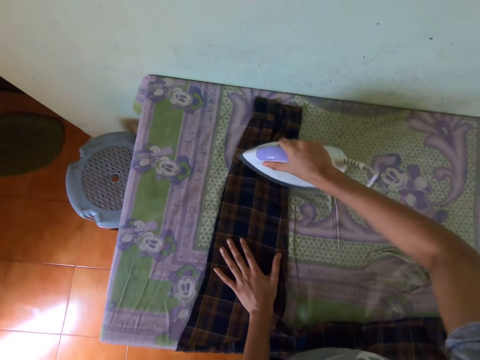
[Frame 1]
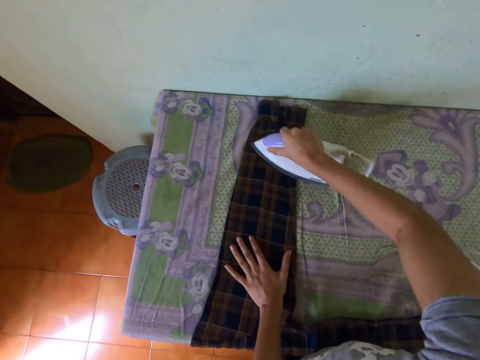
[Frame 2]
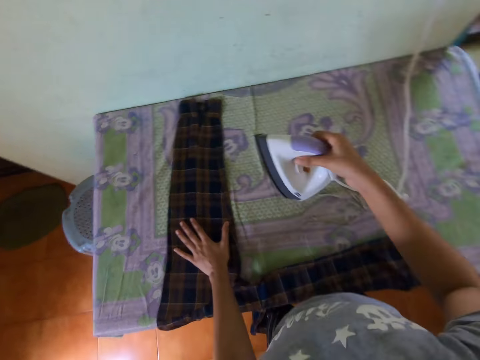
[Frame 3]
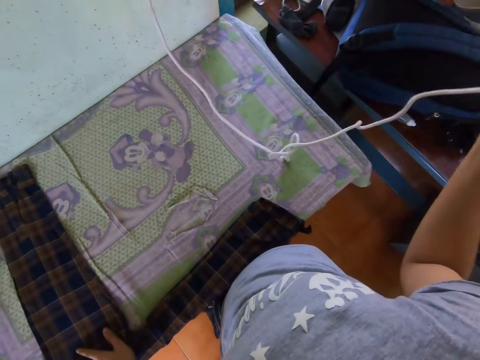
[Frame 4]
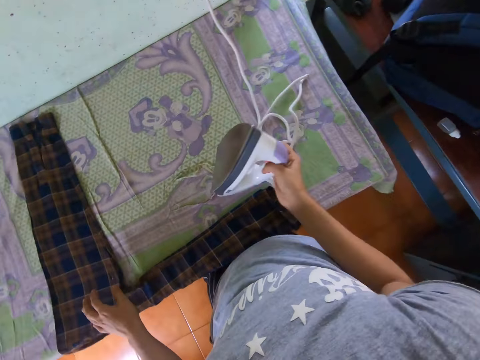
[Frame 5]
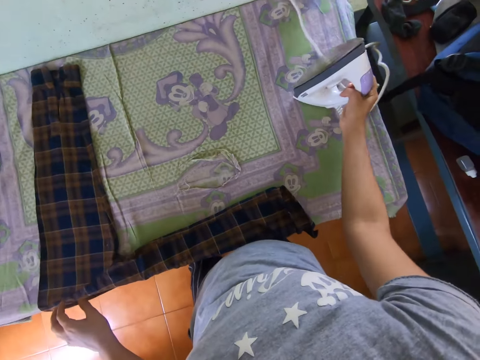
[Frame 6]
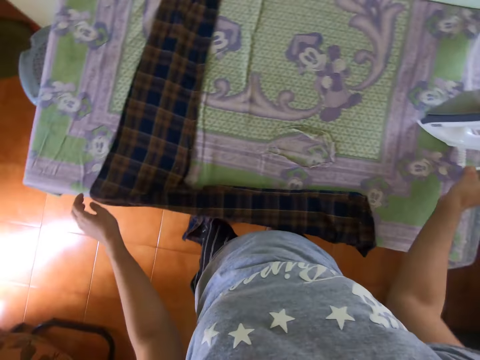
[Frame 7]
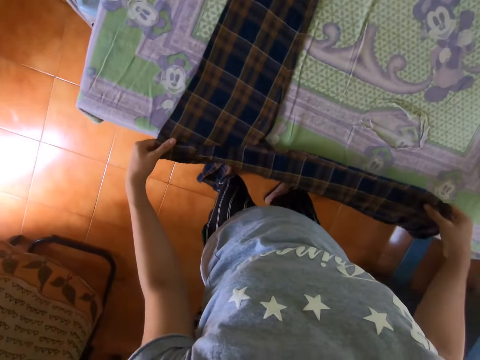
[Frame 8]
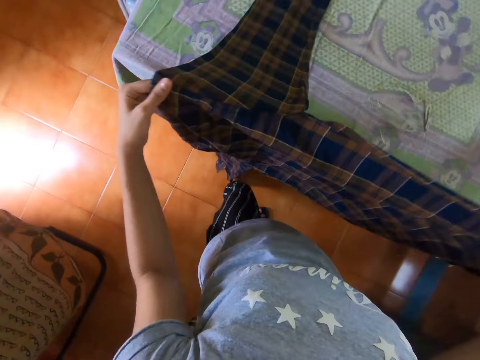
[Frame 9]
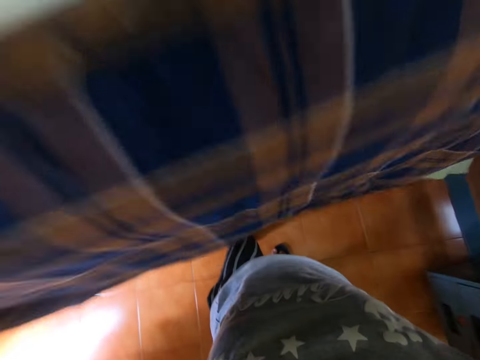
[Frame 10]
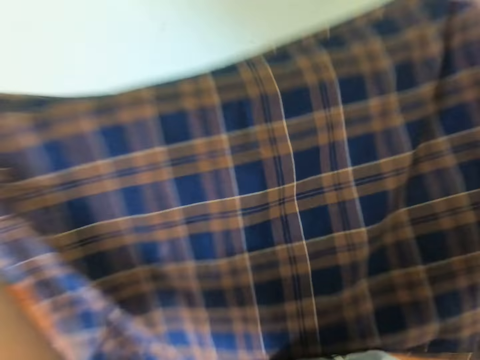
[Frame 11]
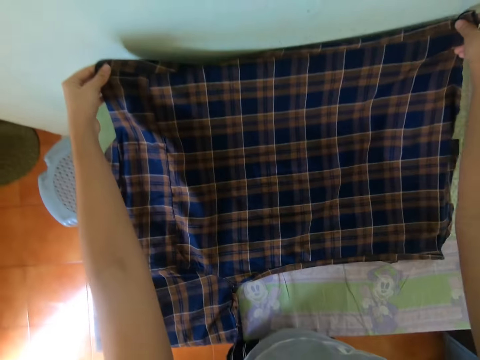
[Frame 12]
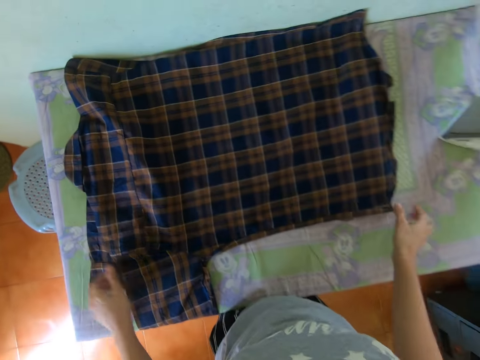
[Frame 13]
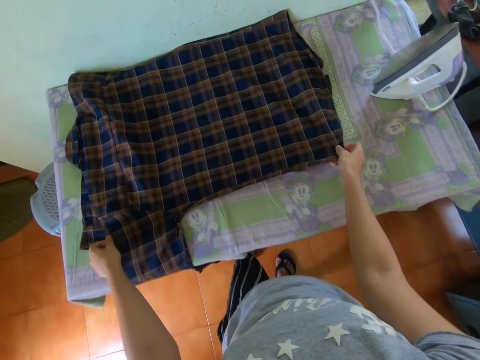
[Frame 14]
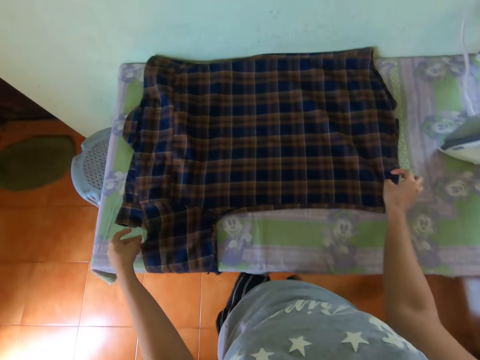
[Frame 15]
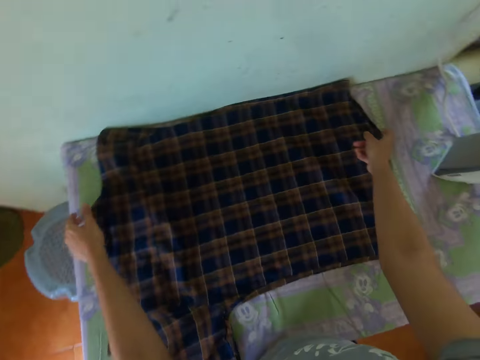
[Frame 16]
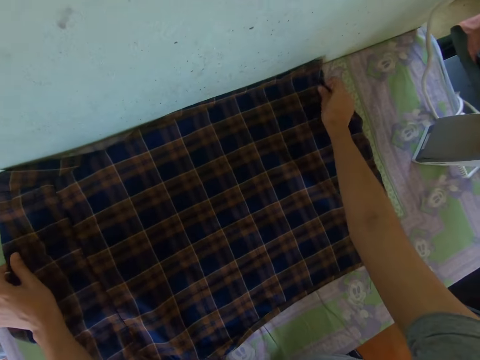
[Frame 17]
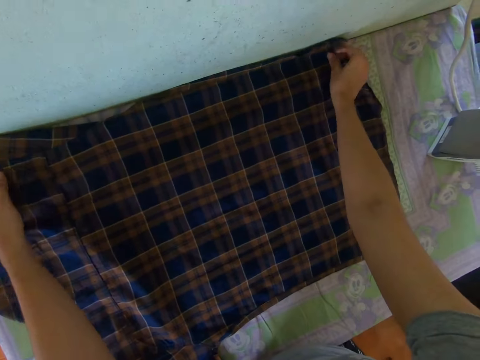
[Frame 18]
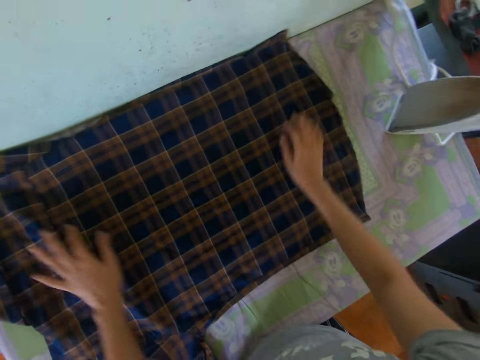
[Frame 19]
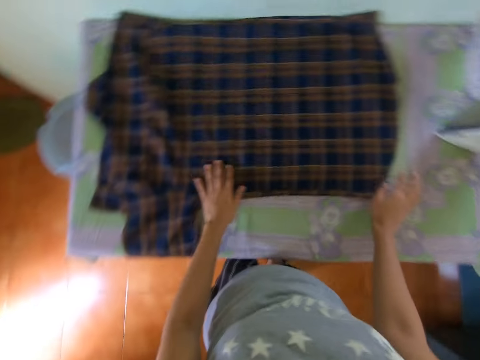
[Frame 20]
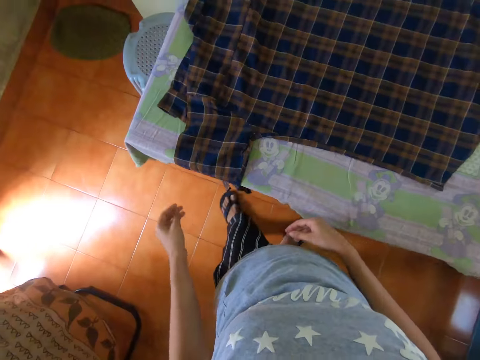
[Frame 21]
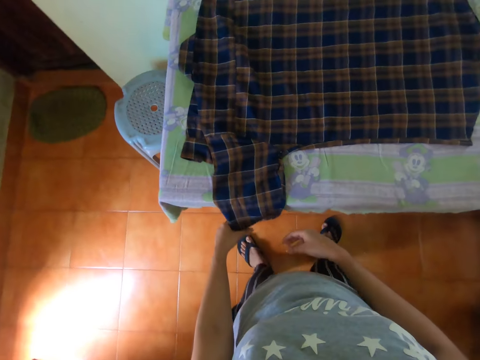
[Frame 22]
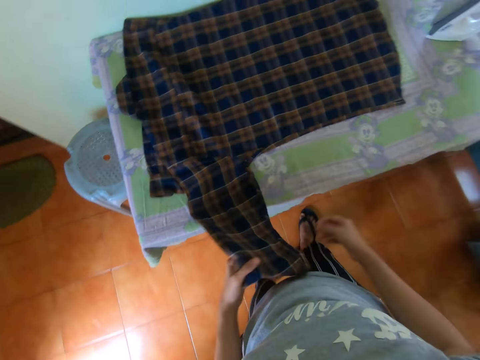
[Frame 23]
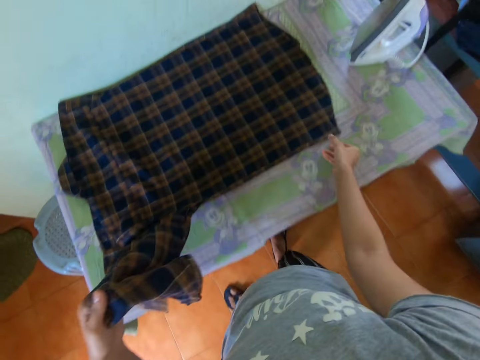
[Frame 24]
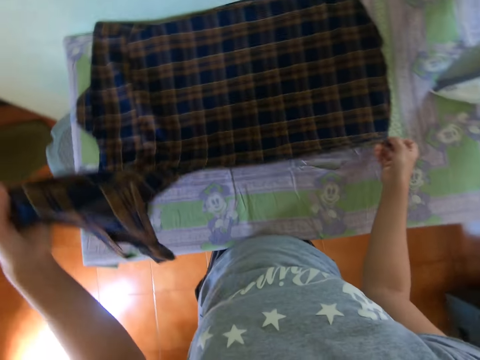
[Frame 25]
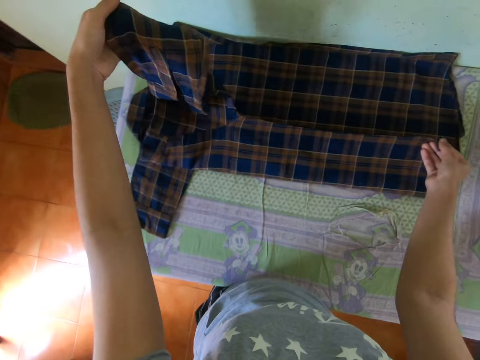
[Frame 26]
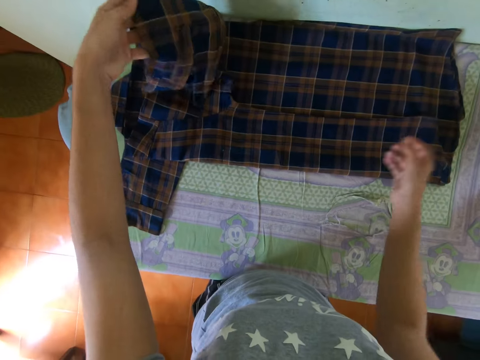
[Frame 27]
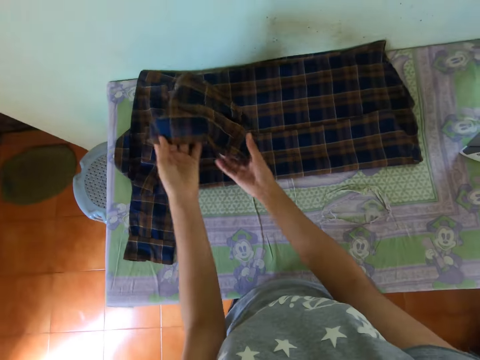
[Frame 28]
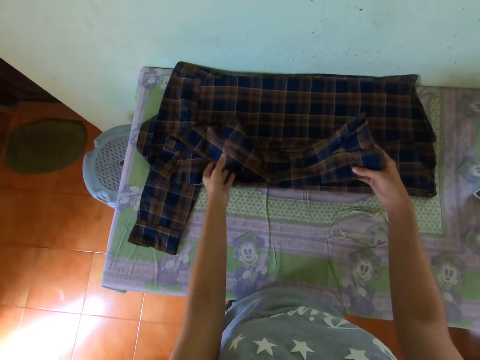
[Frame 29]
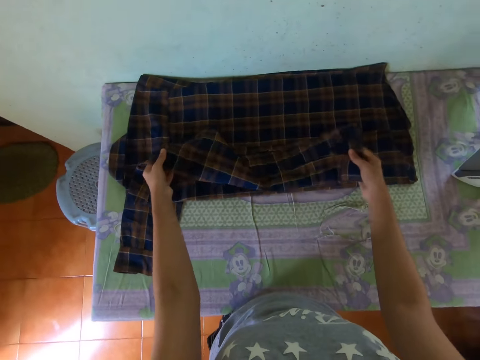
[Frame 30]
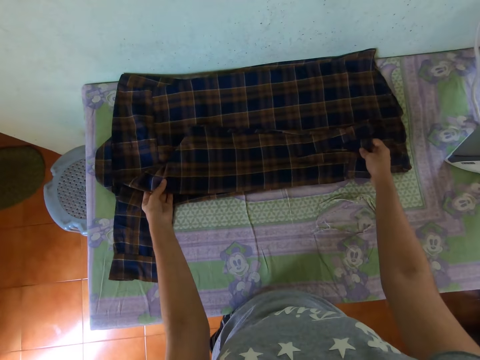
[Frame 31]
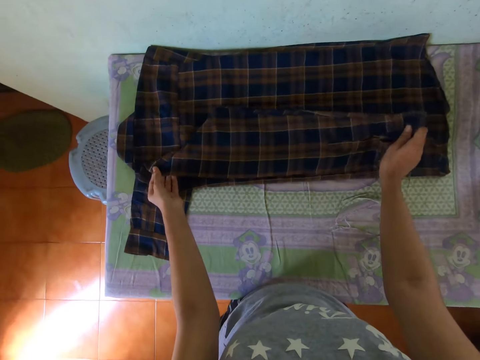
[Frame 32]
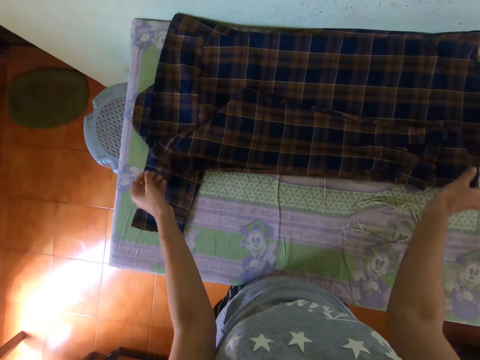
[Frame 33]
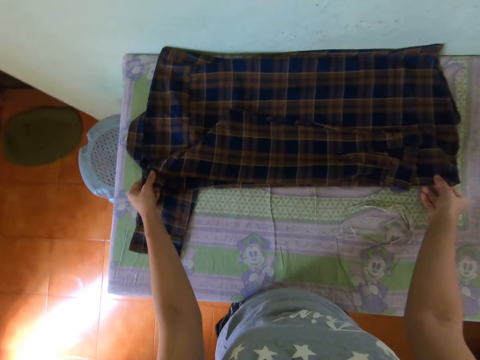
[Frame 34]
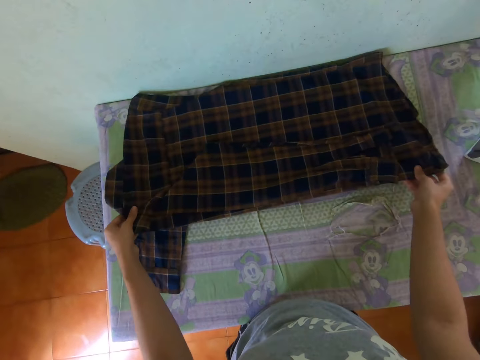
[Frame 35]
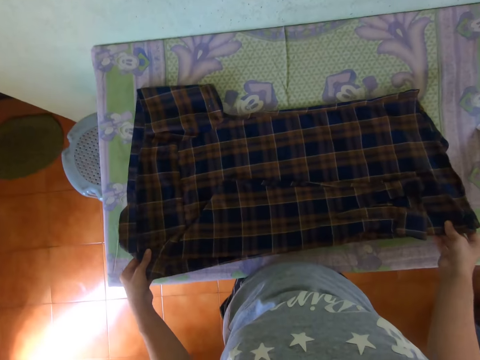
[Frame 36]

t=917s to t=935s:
The camera wearer puts the iron box on the table. They straighten the cloth with both hands. They lift the shirt. They put the shirt down. They straighten the shirt. They fold the cloth with both hands.

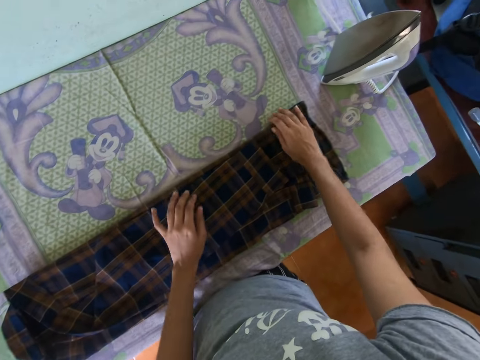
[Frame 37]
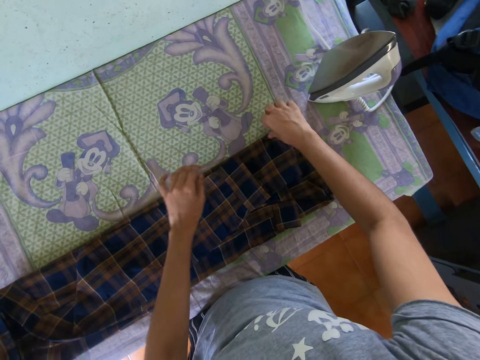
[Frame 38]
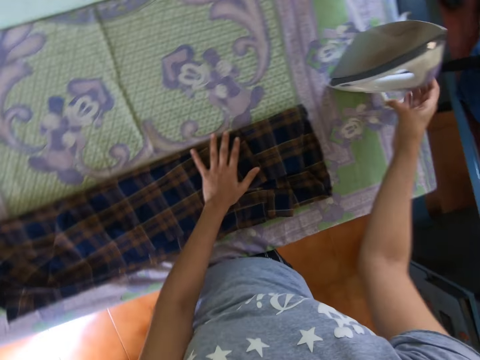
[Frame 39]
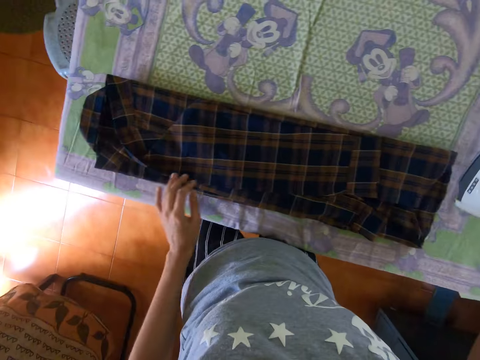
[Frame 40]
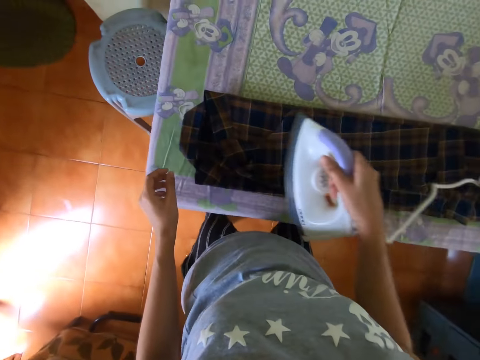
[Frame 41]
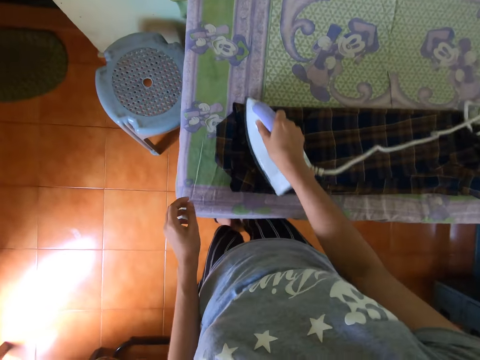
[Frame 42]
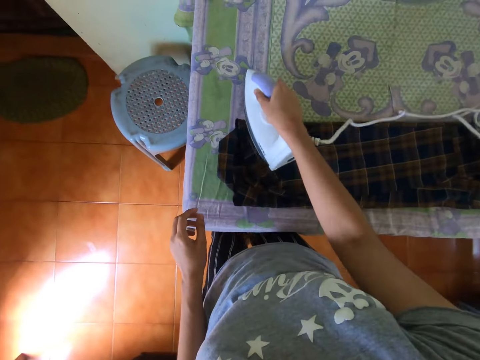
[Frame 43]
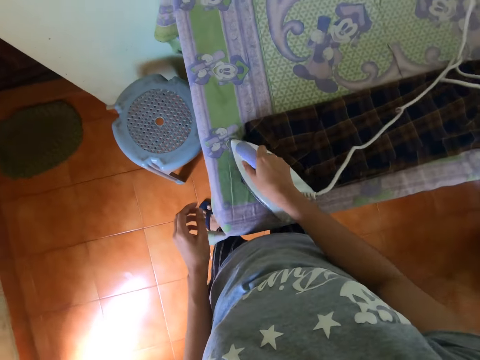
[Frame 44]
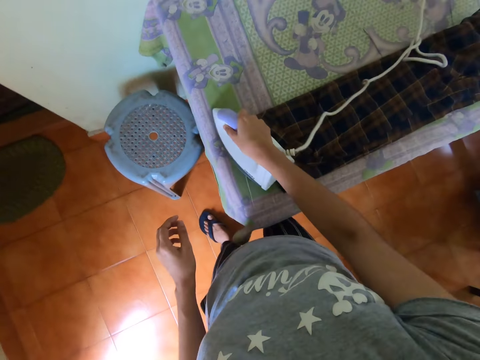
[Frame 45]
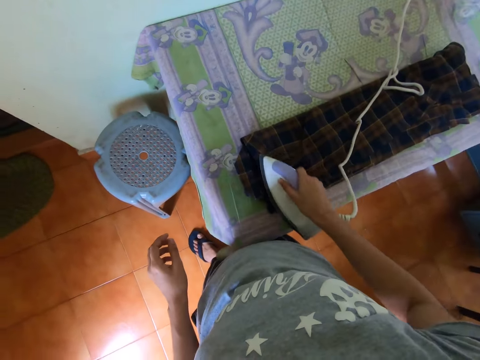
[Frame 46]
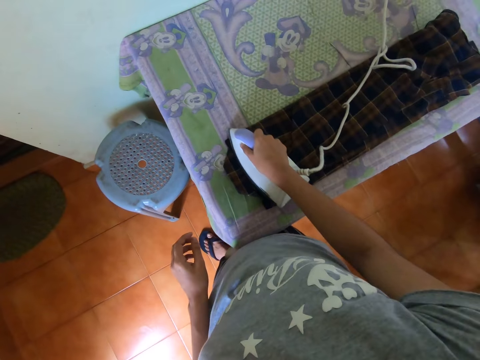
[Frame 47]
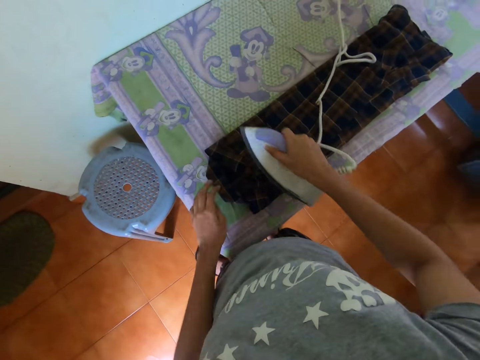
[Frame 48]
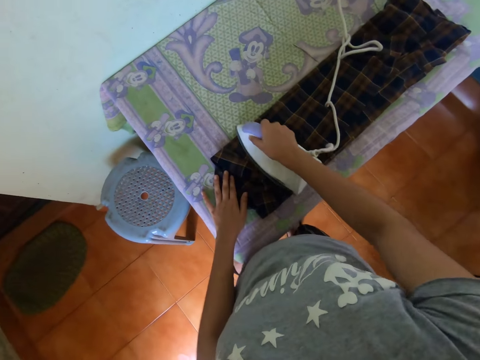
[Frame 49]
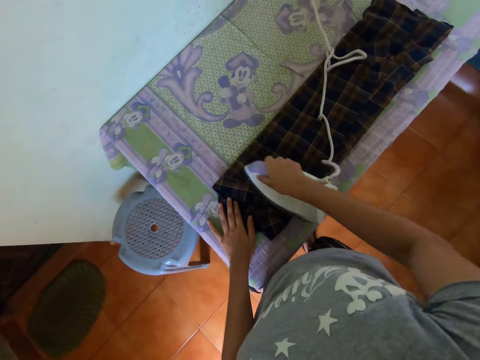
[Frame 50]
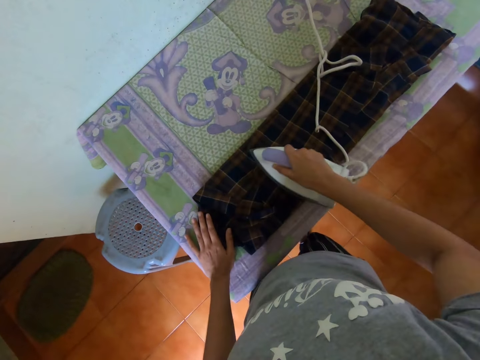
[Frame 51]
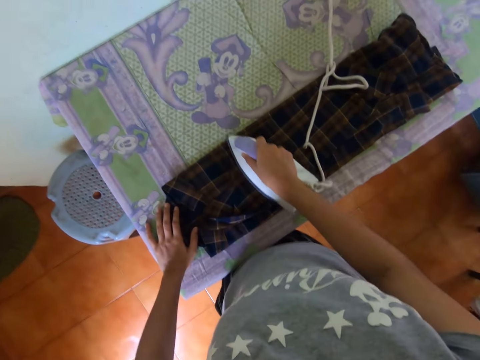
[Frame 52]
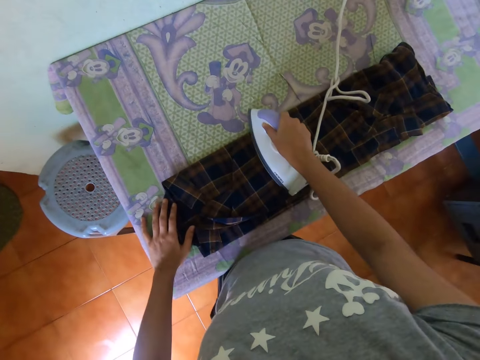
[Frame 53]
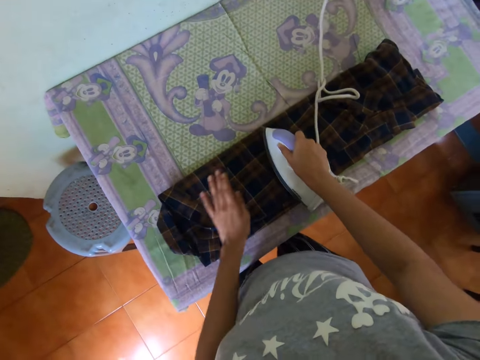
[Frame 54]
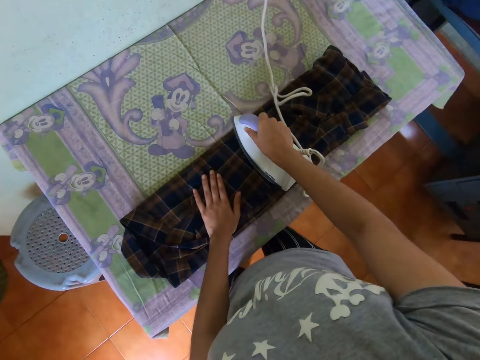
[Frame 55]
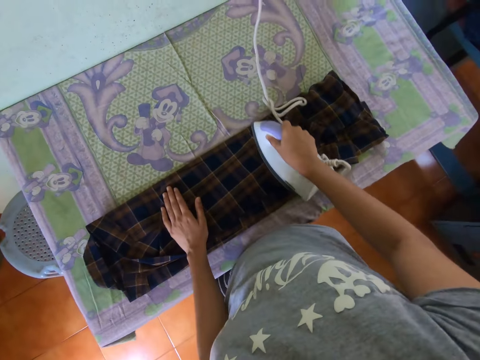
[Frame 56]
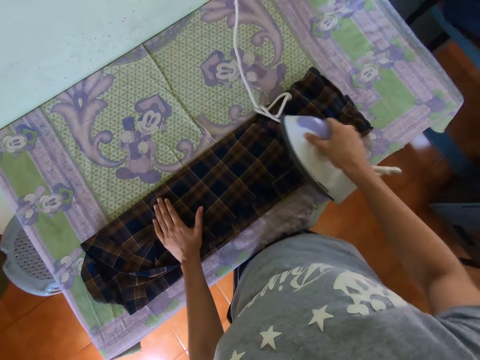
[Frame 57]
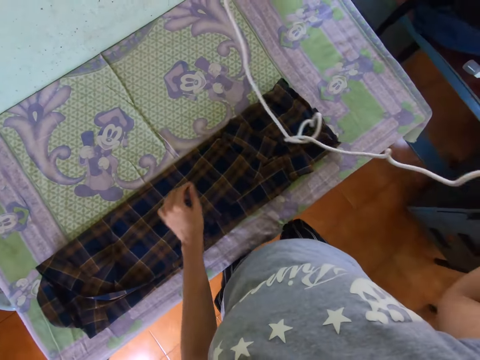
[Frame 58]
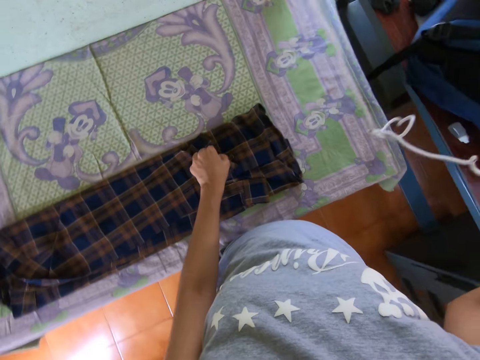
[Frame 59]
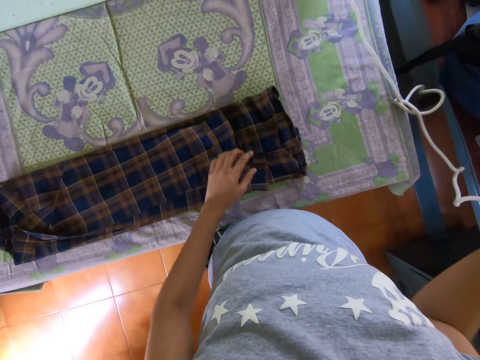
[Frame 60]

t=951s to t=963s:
The camera wearer takes the iron box from the table. They iron the shirt. They fold the cloth with both hands. They lift up the shirt.
